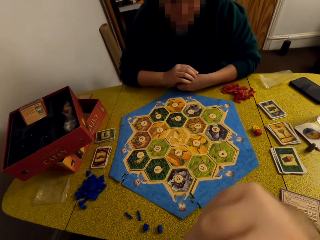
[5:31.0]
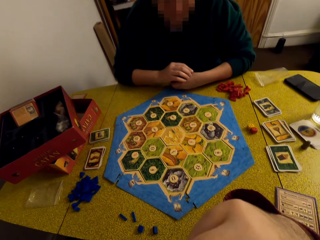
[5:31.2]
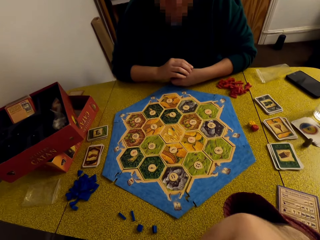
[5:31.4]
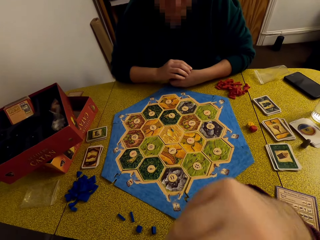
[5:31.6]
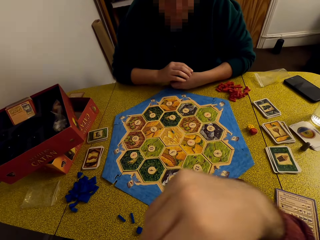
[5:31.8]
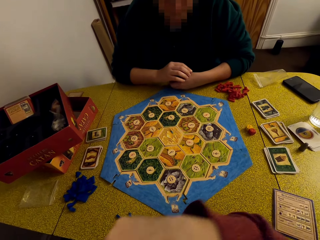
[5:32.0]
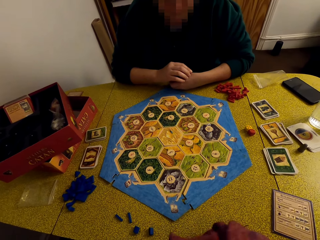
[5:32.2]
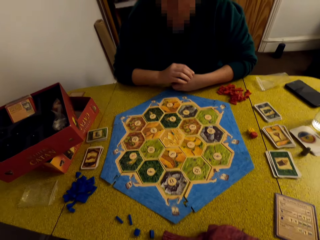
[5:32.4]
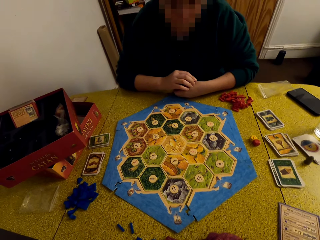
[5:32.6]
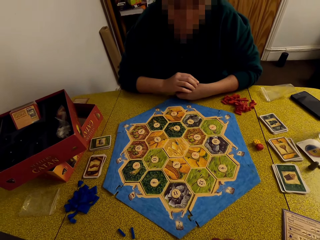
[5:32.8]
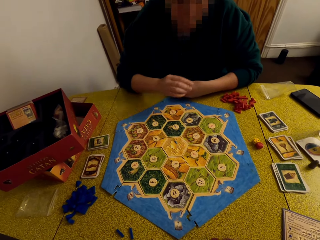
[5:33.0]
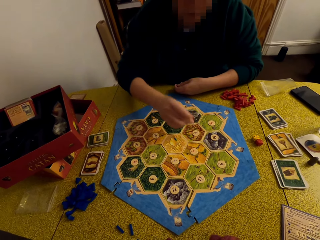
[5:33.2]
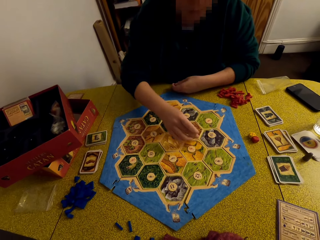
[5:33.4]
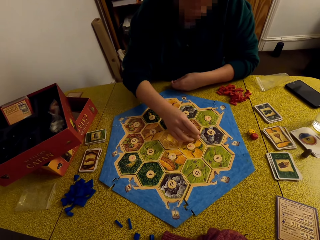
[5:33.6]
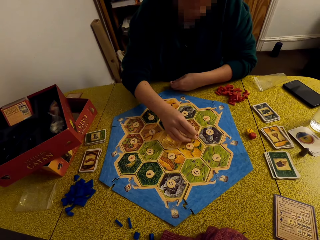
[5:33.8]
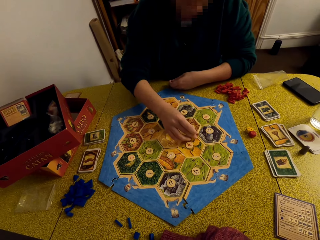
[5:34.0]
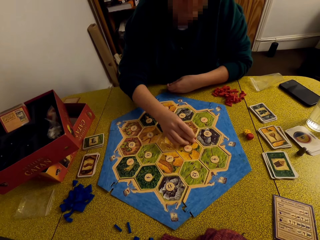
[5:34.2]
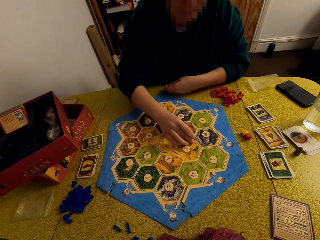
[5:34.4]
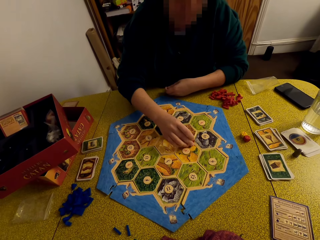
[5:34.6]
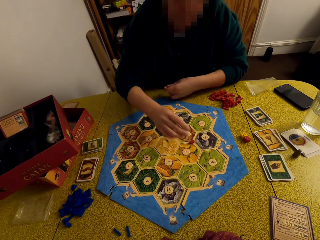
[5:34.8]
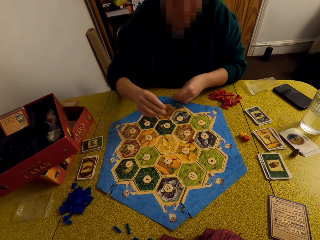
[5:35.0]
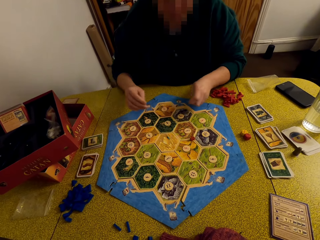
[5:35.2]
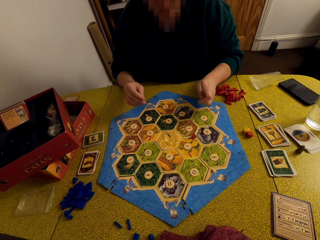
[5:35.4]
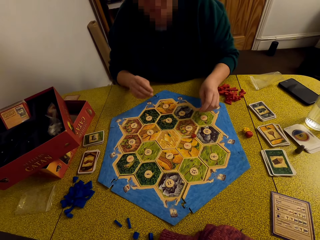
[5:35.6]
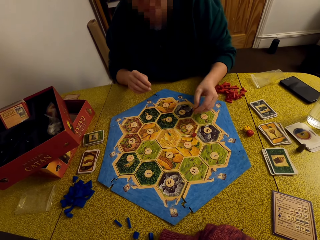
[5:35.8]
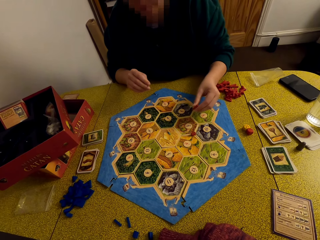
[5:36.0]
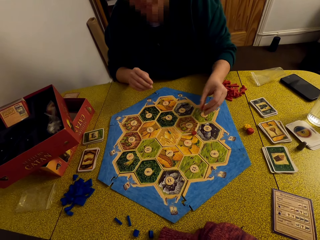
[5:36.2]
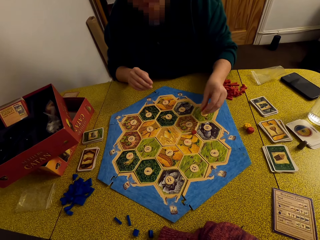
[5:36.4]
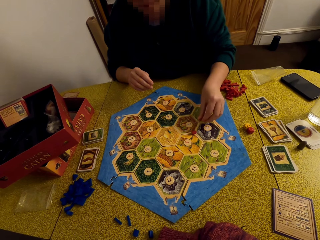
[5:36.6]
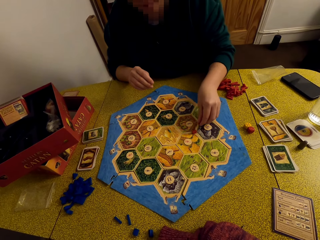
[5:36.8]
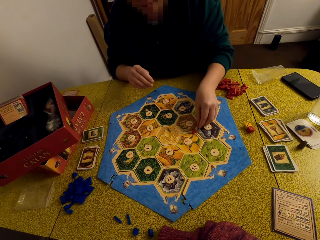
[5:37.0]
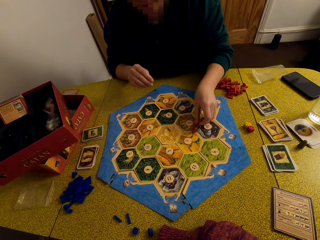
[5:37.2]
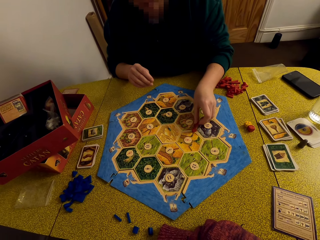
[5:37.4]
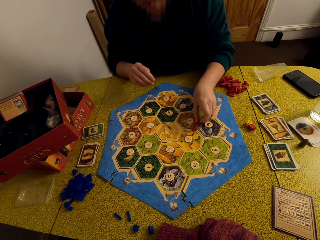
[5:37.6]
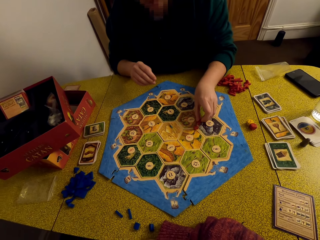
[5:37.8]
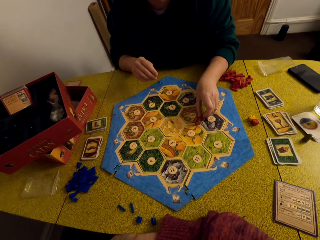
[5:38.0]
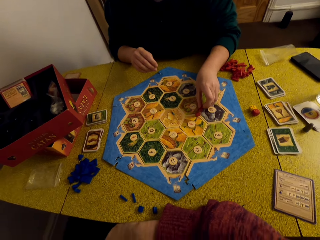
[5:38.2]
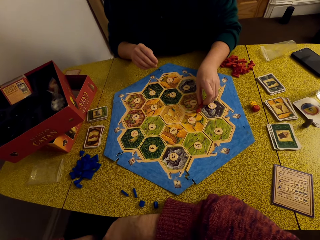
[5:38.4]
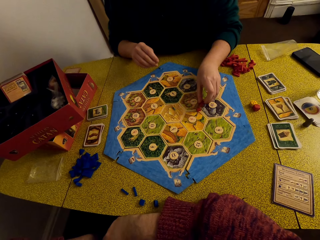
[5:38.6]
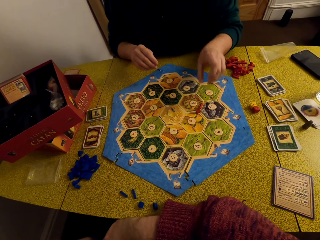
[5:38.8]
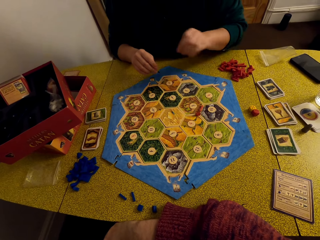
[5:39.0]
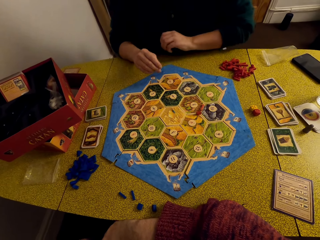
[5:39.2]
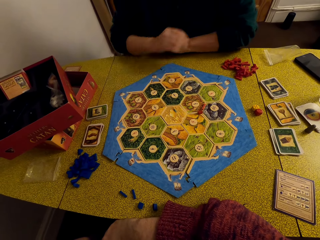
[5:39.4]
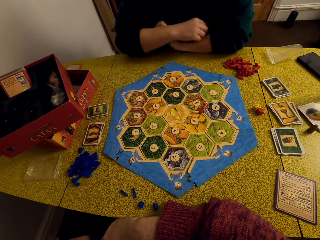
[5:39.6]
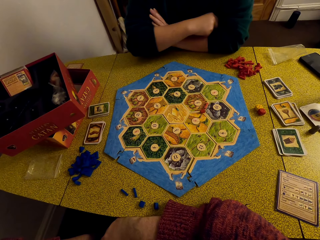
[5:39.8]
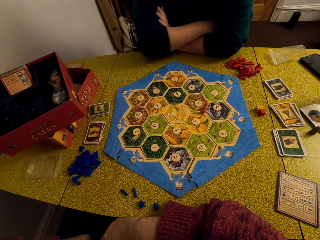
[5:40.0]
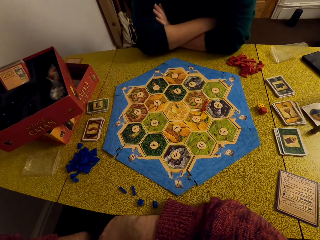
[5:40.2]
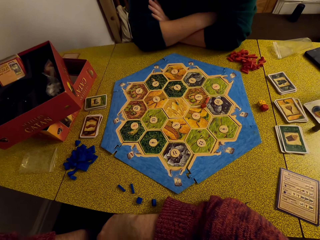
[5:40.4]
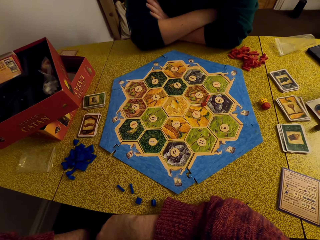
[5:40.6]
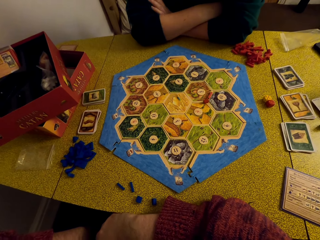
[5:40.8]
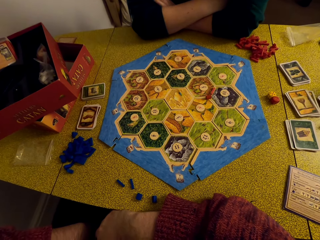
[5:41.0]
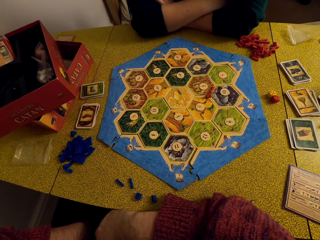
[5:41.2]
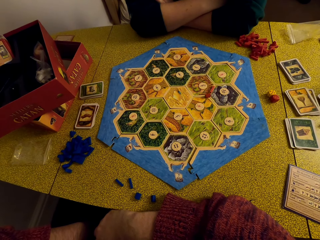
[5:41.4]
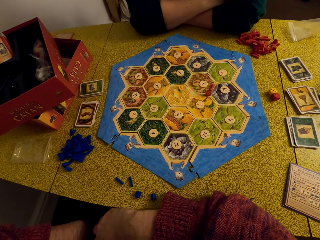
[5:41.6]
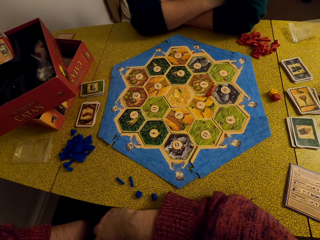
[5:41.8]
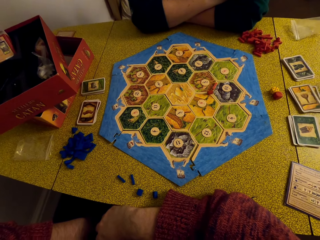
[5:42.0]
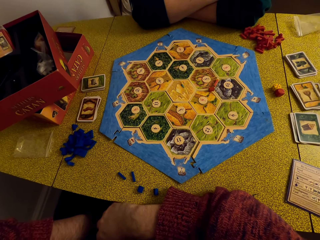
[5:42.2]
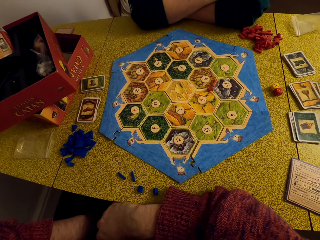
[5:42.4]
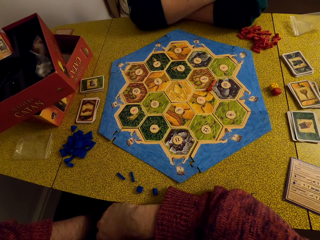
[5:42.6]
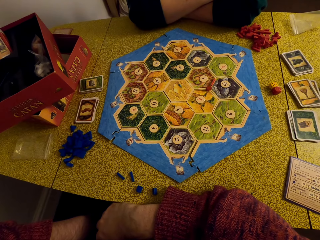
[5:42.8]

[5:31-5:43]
A woman places Catan settlements pieces on the board. The camera wearer stares at the game board with the woman.

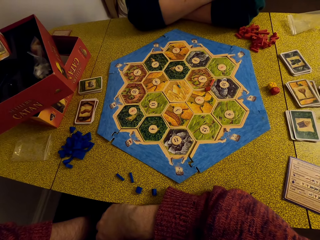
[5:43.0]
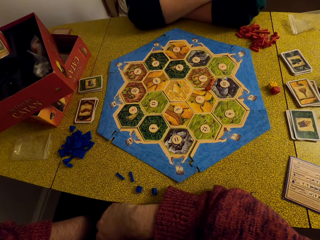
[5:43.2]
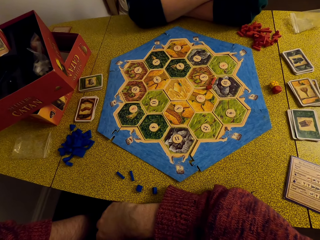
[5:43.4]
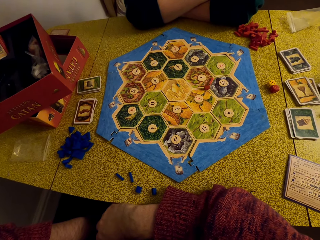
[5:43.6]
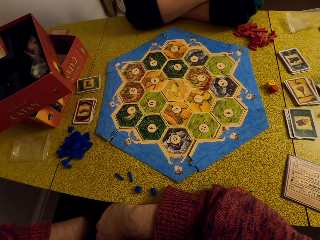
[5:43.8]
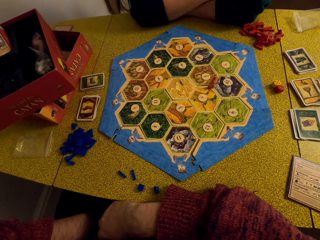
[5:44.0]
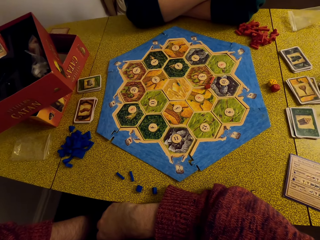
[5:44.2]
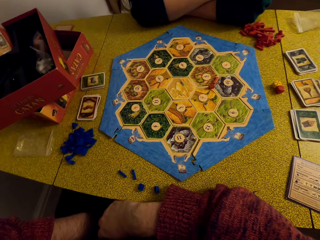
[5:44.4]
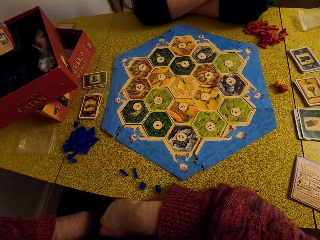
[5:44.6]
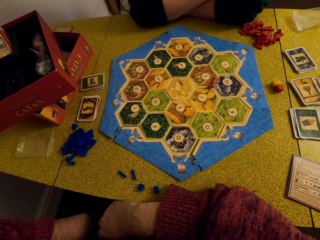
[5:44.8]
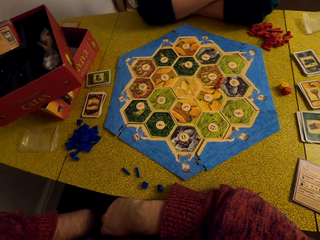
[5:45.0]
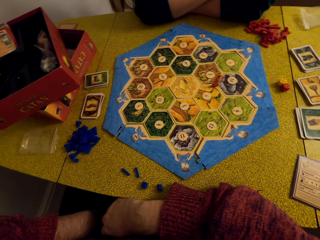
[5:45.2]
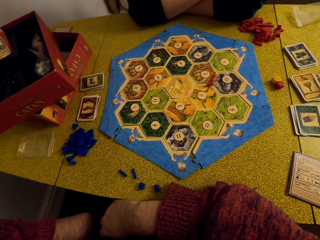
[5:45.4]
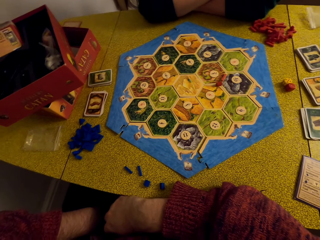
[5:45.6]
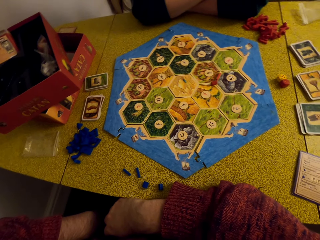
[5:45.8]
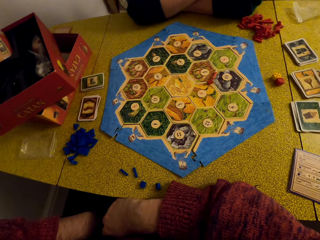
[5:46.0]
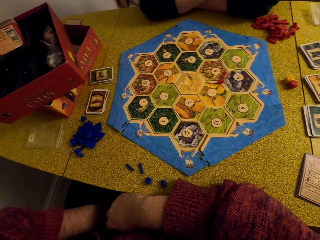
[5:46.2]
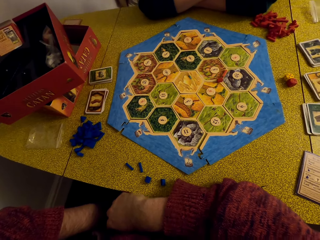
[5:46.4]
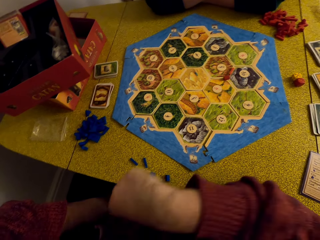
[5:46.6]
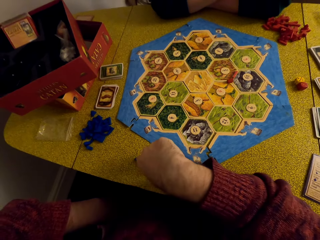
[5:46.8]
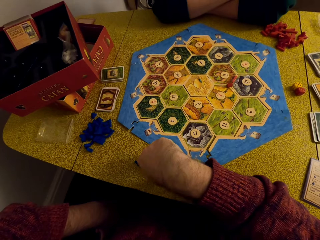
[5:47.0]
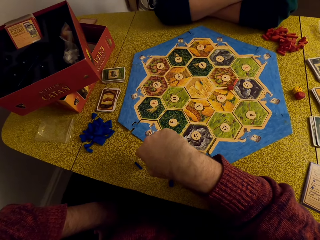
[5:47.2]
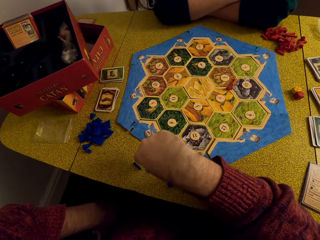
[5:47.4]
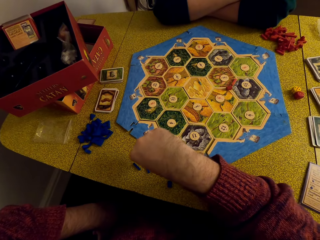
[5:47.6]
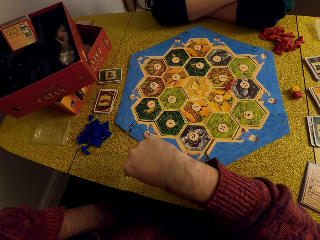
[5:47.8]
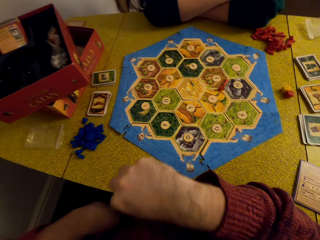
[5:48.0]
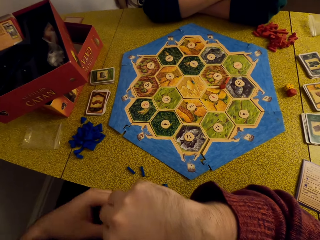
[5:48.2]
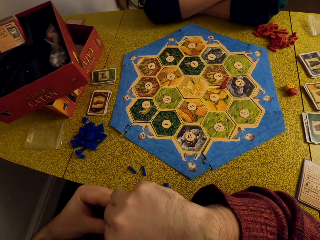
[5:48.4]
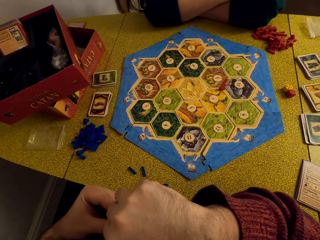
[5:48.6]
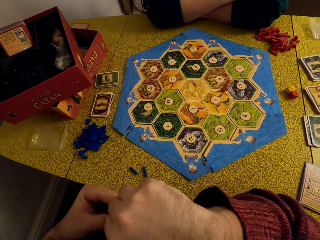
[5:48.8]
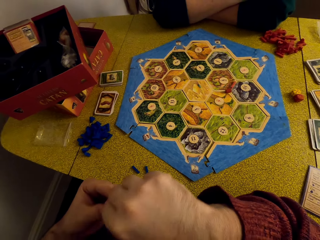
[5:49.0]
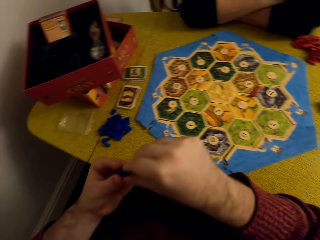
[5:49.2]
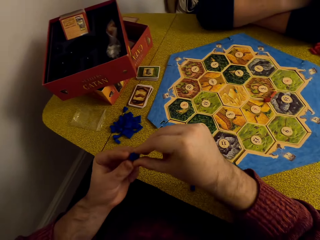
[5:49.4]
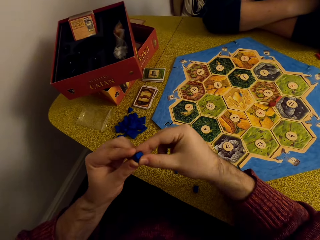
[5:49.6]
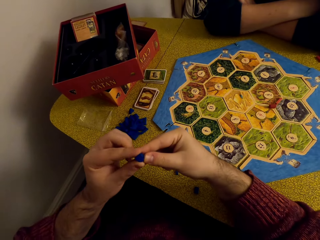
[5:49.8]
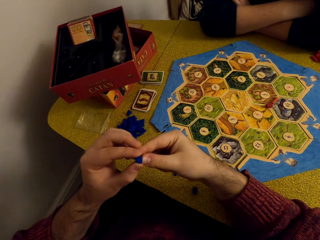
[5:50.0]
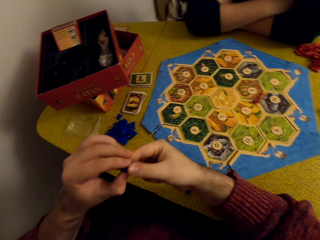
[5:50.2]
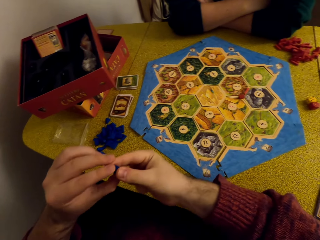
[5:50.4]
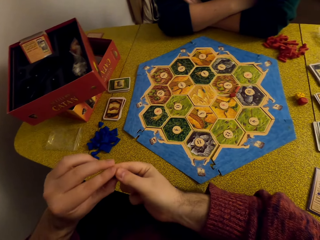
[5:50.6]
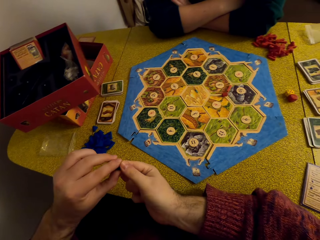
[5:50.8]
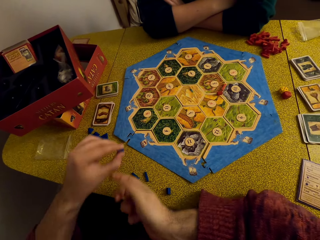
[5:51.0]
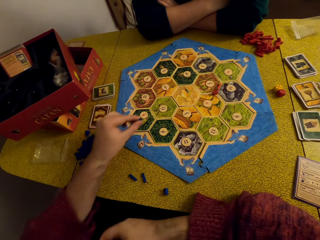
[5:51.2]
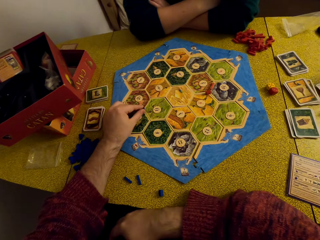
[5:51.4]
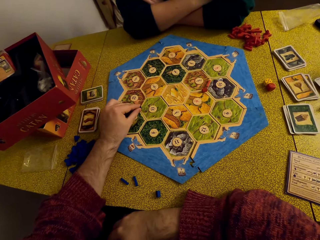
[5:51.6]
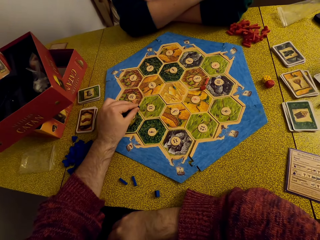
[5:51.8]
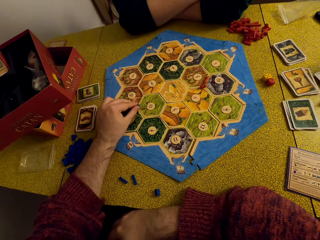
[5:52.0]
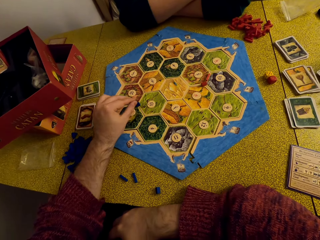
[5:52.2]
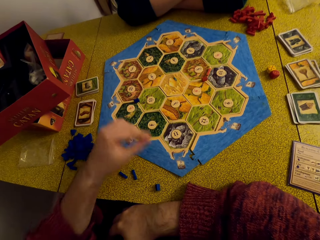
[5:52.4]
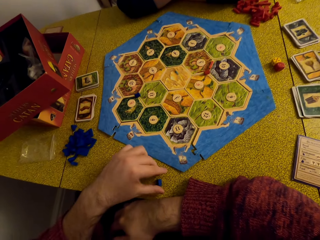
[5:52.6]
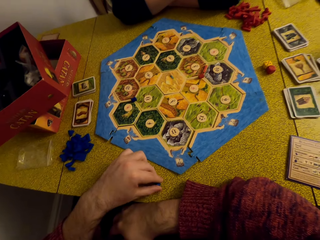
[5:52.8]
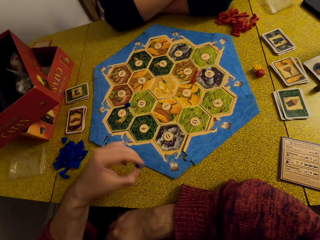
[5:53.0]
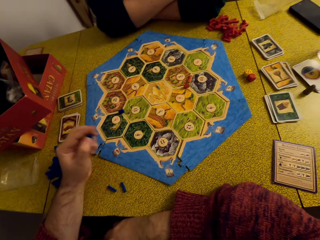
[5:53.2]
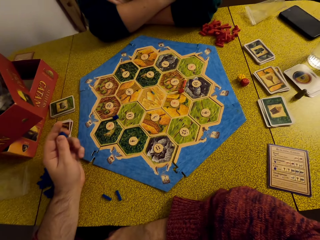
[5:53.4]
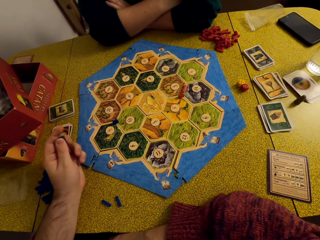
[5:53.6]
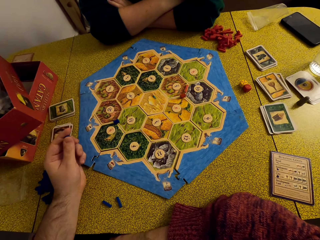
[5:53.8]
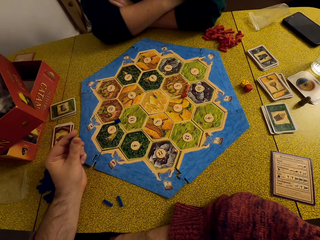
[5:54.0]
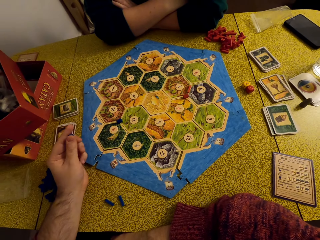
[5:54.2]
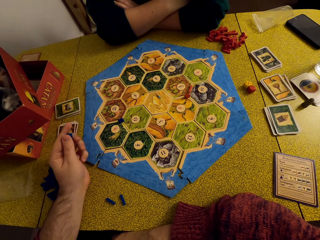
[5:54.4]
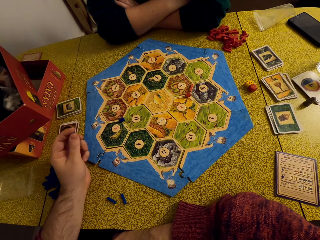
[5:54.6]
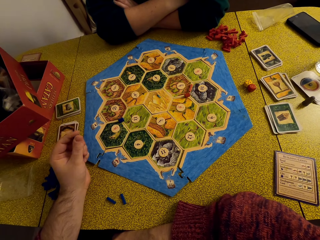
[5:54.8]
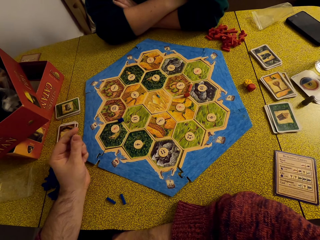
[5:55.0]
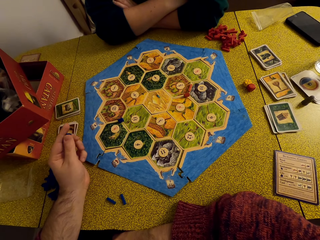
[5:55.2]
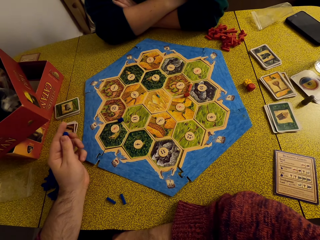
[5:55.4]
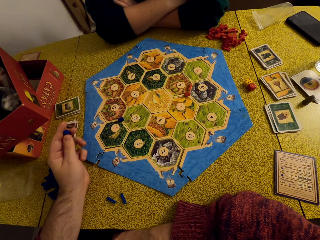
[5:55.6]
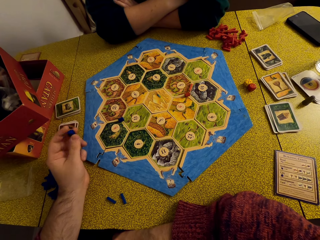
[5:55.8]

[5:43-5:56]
The camera wearer talks to a woman. They inspect the game piece. They place Catan settlements pieces on the board. They pick up another game piece. They stare at the game board with the woman.
